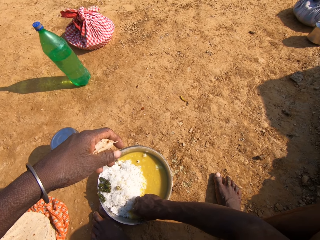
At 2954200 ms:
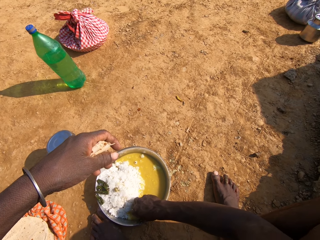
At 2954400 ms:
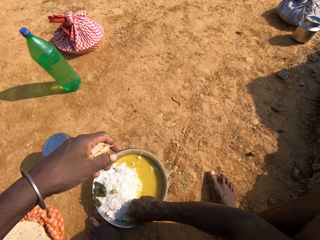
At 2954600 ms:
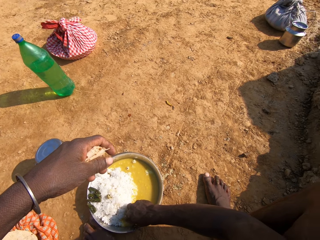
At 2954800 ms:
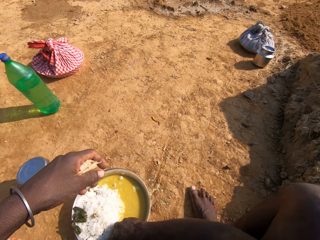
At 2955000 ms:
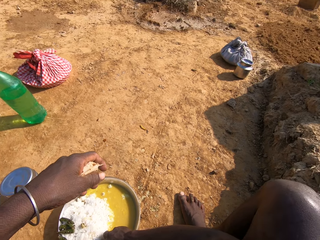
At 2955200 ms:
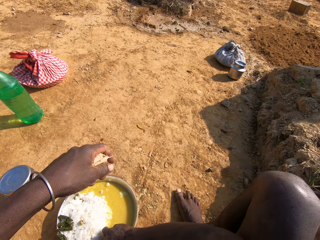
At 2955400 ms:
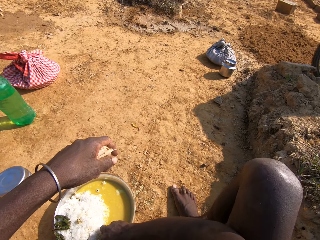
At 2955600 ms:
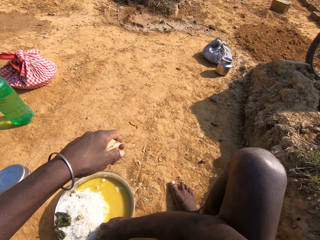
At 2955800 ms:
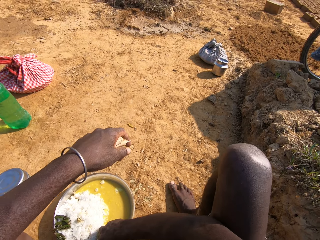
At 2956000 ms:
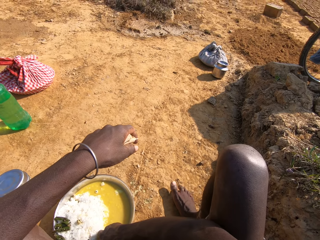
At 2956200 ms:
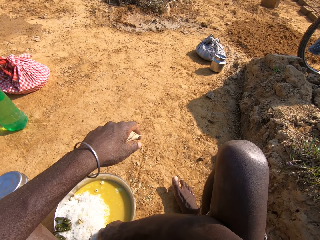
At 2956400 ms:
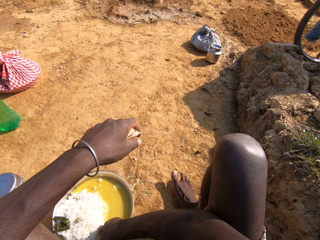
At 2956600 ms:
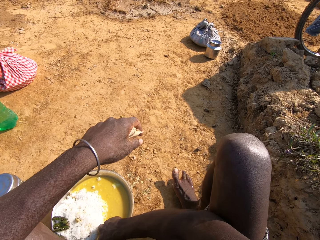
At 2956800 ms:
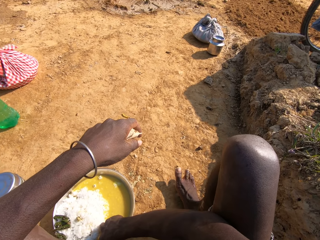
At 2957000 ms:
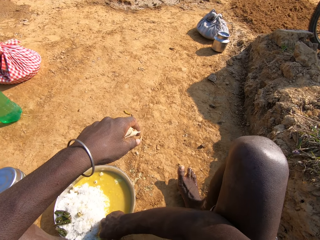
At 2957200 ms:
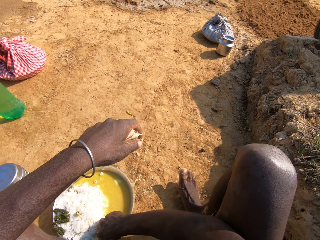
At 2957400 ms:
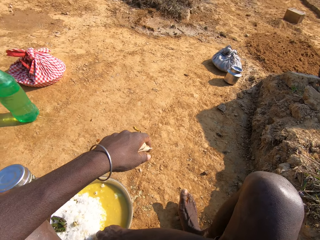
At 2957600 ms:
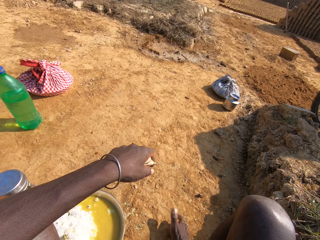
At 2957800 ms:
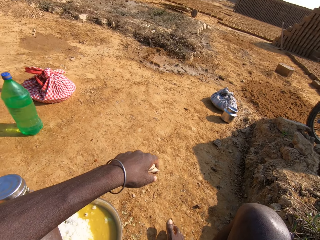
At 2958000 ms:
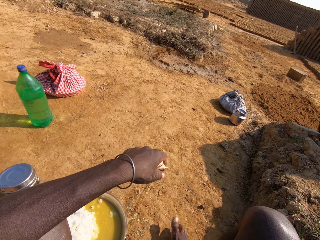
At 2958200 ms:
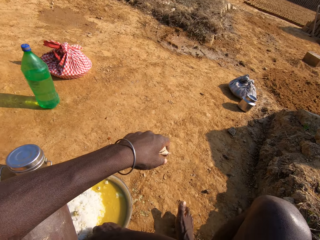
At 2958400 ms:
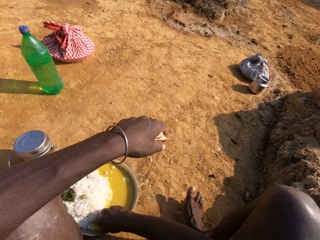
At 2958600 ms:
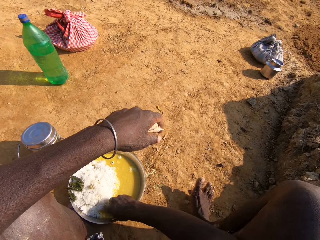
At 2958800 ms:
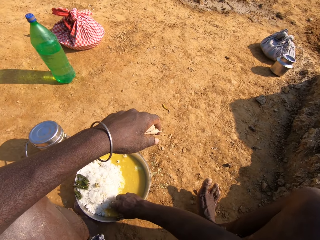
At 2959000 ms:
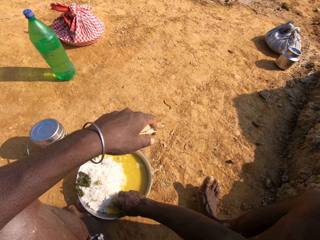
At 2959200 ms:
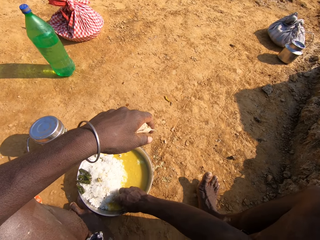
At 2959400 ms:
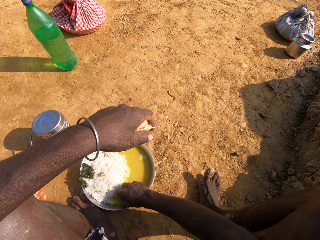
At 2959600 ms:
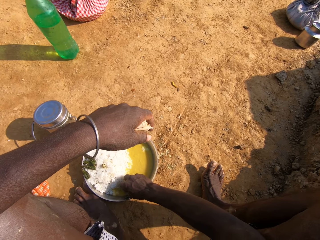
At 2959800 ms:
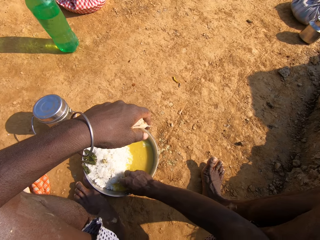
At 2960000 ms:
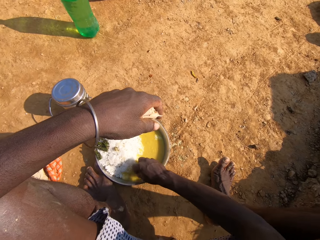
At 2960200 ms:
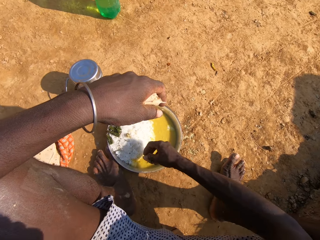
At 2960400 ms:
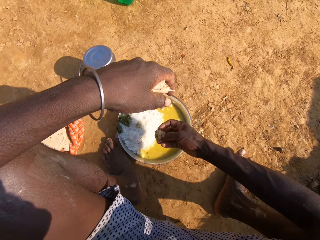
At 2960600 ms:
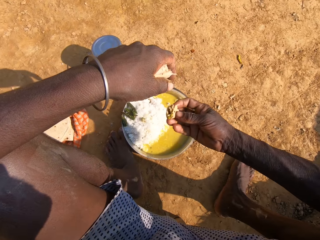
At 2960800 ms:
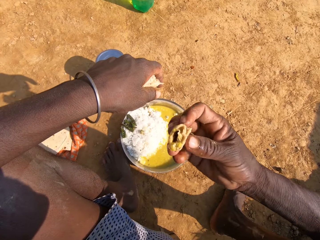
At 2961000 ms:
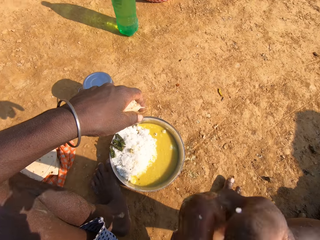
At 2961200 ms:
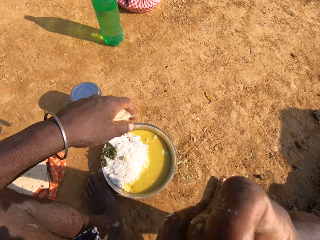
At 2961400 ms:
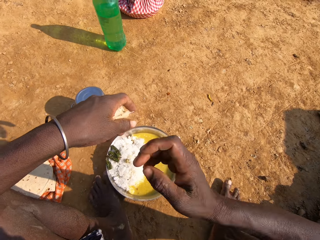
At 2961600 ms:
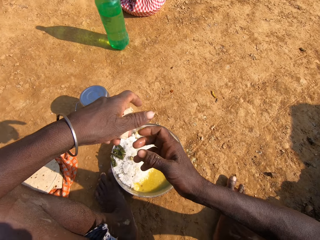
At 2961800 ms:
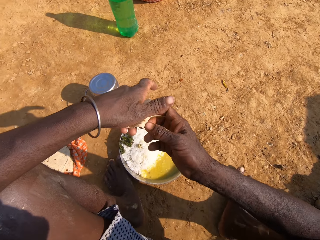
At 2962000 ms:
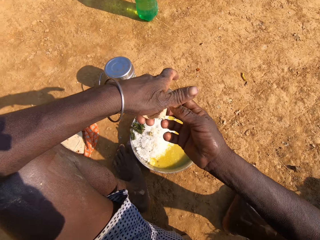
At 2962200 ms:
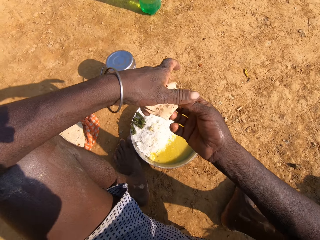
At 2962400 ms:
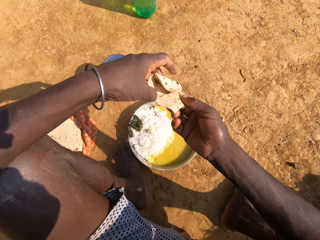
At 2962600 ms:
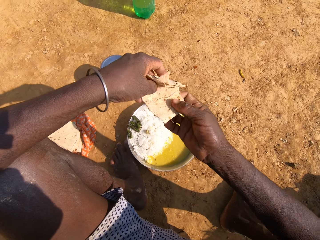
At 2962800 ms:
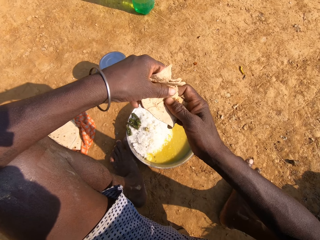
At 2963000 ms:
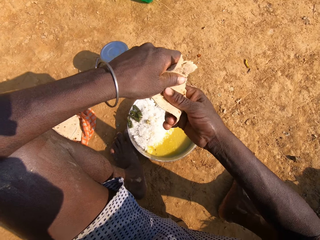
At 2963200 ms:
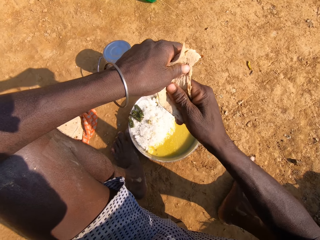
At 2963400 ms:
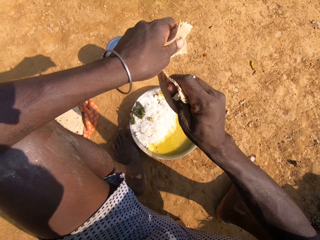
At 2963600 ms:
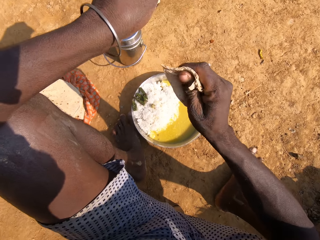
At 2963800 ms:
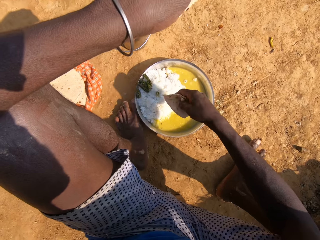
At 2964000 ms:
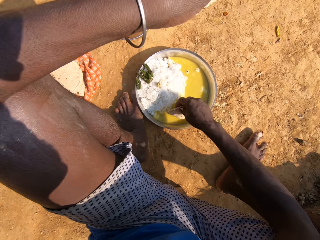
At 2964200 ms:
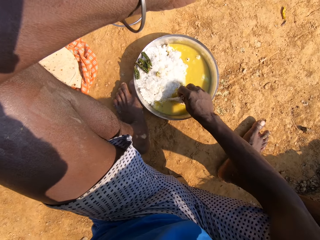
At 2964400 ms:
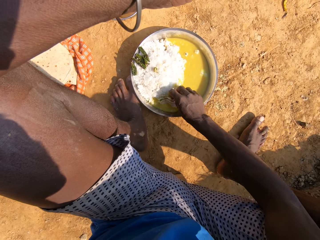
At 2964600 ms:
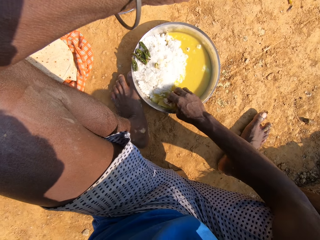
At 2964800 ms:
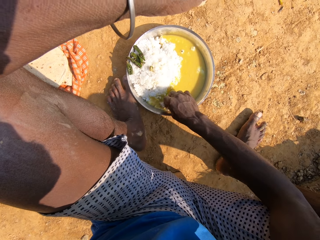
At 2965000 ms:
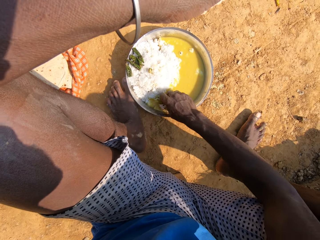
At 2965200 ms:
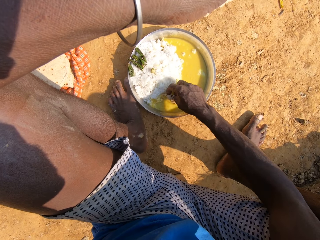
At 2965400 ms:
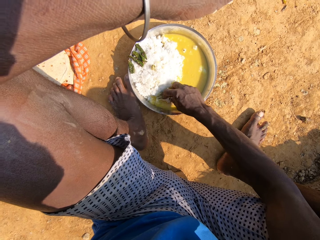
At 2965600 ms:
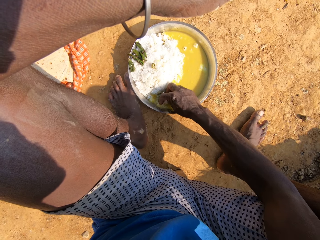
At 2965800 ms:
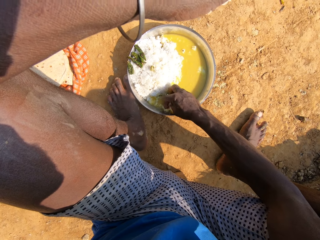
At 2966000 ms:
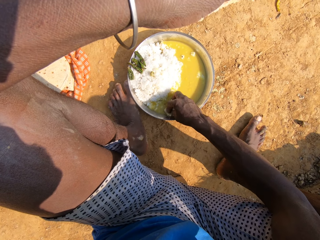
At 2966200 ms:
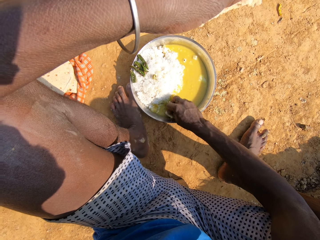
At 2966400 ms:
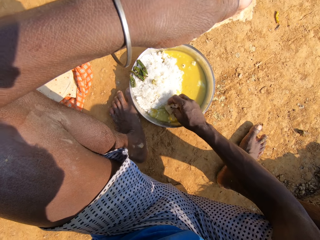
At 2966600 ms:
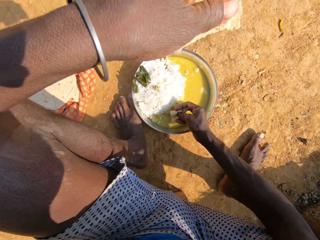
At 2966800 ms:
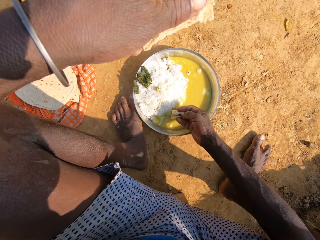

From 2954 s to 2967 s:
The camera wearer converses with a person. They scoop the food from the plate. They move, talk, eat the food, talk and hold the roti. They cut the roti. They hold the roti and talk. They dip the roti in the vegetable curry. They scoop the food from the plate and talk.

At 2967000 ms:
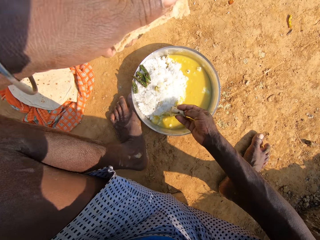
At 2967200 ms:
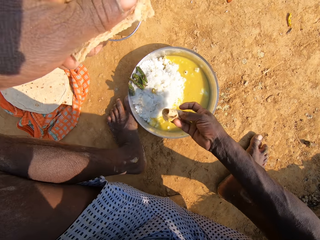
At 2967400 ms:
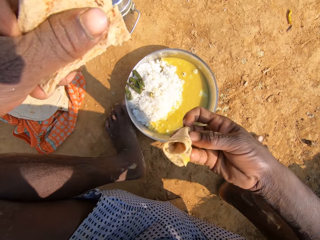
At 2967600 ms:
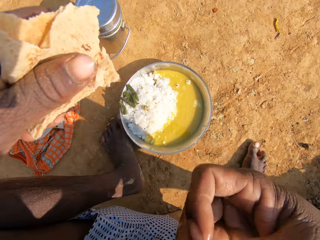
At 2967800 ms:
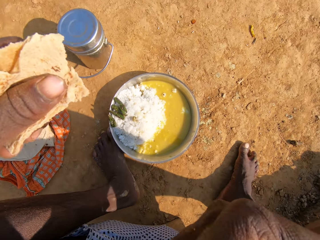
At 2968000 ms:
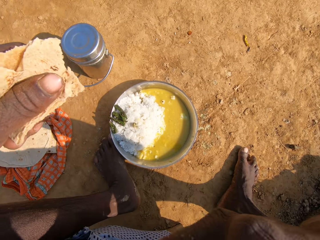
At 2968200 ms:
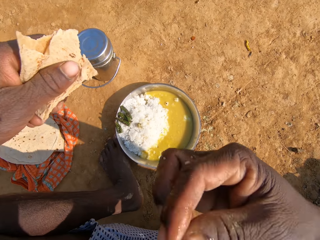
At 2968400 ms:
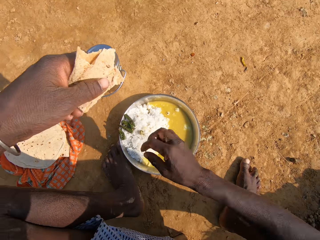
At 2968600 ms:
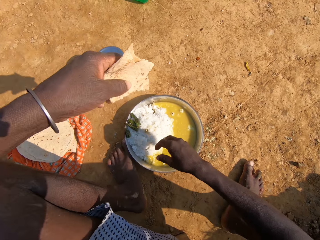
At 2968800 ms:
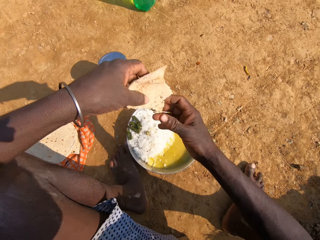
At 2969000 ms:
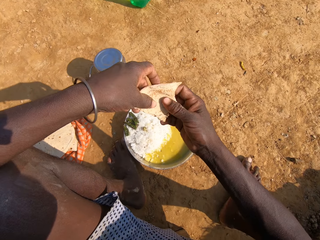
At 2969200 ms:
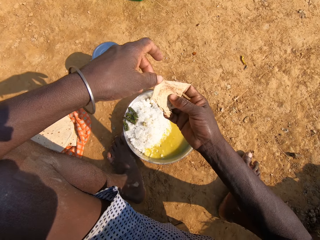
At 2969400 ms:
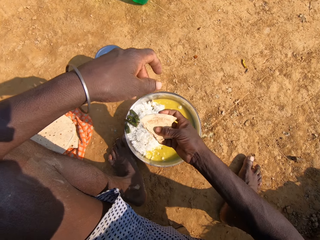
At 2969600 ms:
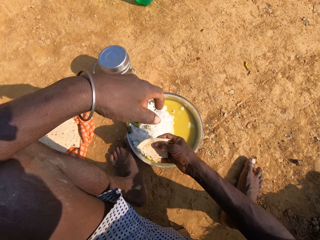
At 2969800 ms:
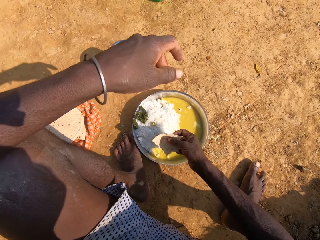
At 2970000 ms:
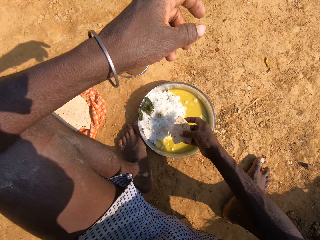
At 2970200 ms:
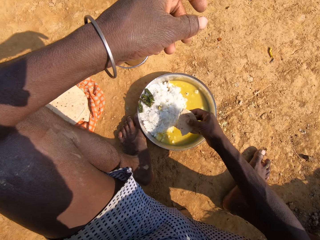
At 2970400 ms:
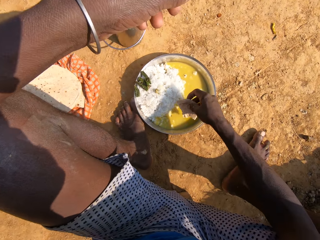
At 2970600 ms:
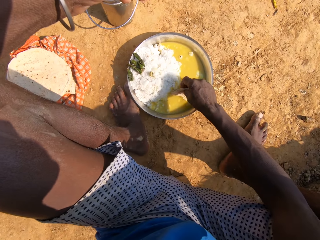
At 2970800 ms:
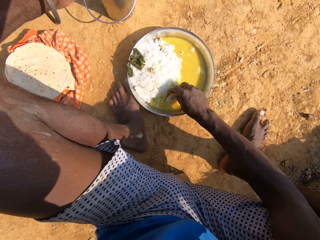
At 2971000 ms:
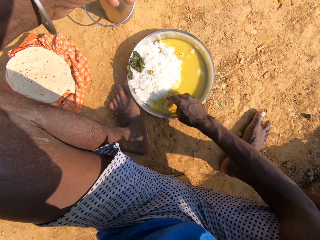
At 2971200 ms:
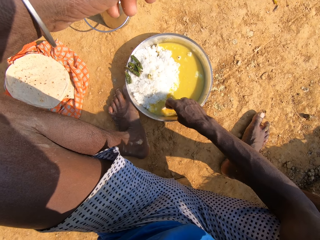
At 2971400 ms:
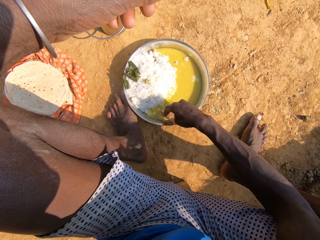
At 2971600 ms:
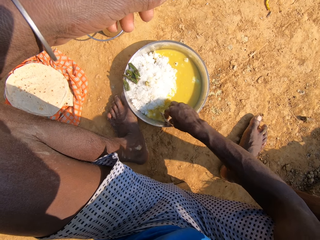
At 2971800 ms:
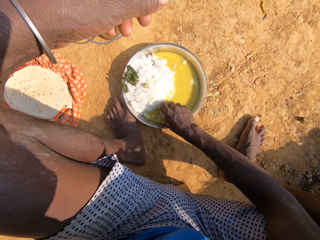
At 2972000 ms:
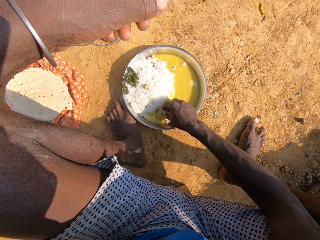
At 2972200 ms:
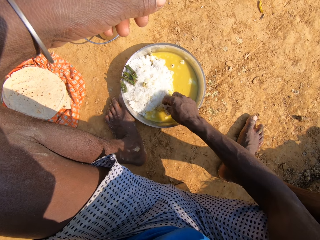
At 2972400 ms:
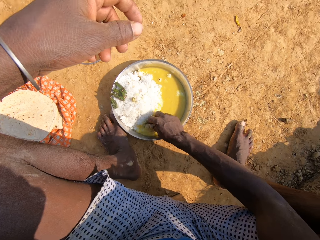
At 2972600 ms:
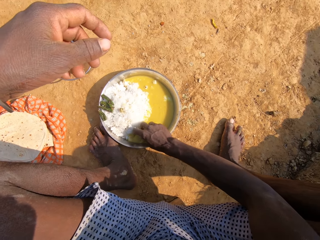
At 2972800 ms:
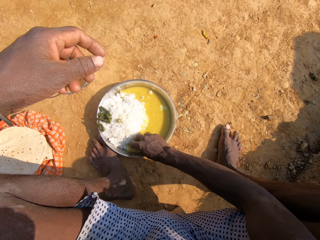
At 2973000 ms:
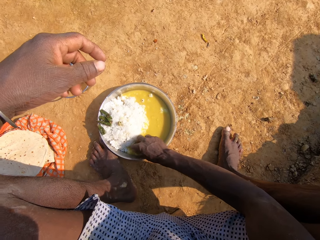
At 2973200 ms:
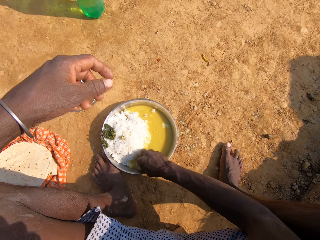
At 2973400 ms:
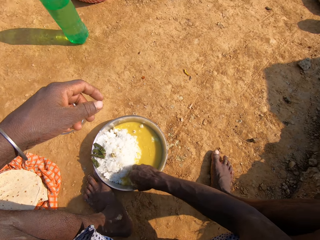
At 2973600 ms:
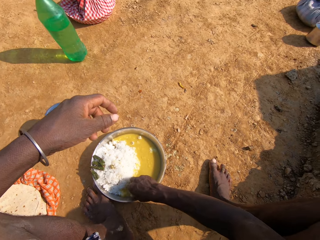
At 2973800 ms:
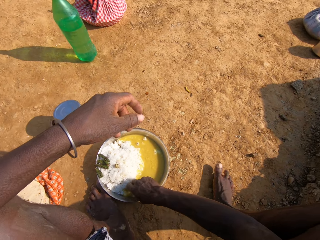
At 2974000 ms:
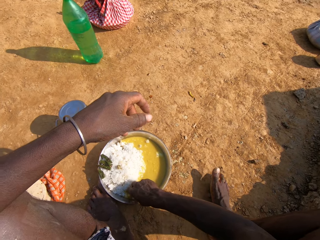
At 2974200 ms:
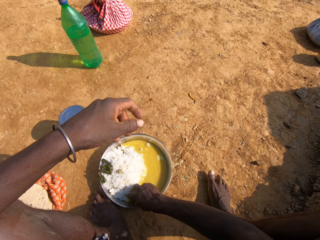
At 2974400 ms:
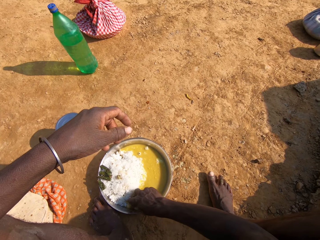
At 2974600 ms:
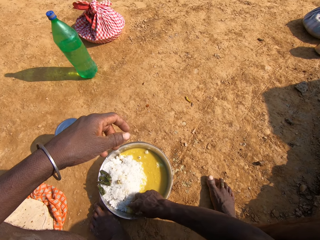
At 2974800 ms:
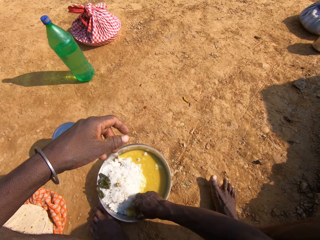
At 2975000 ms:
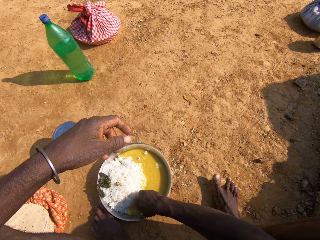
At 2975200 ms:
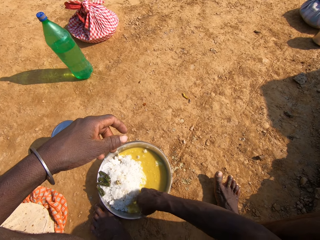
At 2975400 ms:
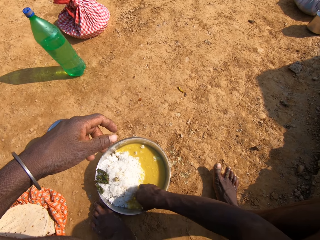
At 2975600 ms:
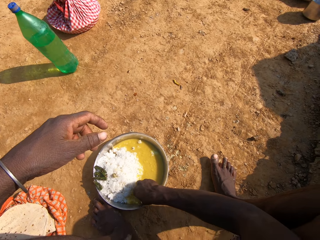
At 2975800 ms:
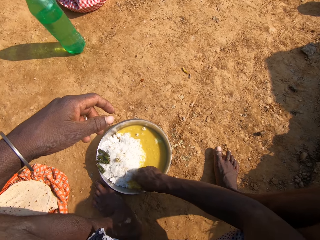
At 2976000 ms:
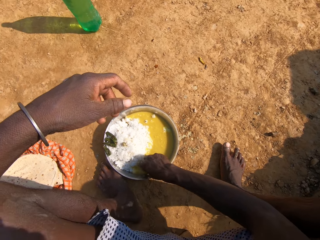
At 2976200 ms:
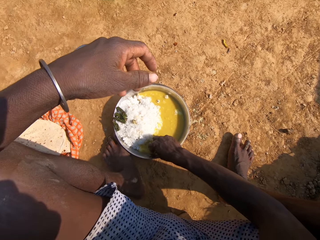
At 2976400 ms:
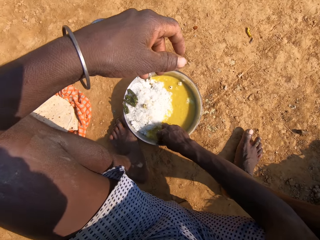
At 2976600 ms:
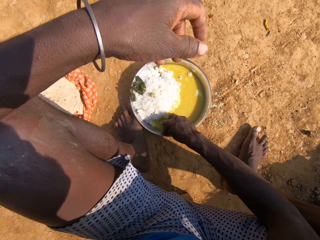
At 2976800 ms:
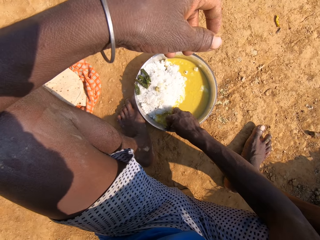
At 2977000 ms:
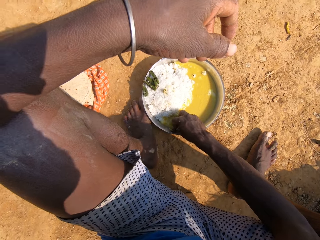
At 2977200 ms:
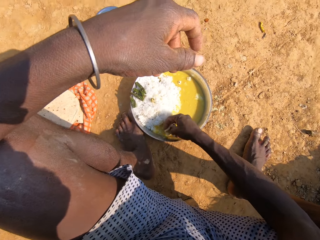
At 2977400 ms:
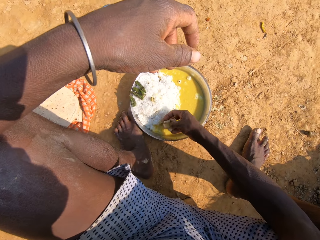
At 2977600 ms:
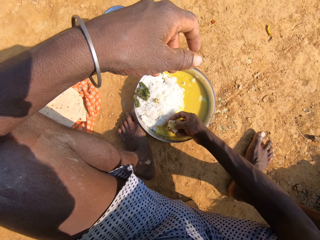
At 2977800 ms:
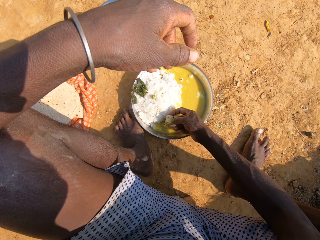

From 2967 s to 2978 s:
The camera wearer eats the roti. They dip the roti in the vegetable curry. They hold the roti. They scoop the food from the plate. They converse with a person.
